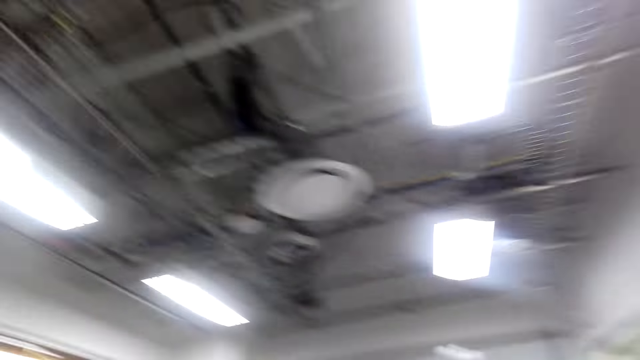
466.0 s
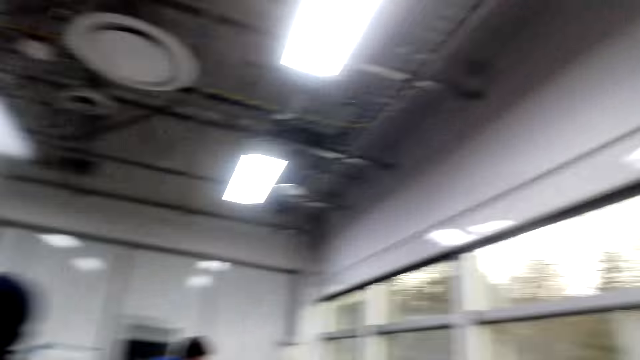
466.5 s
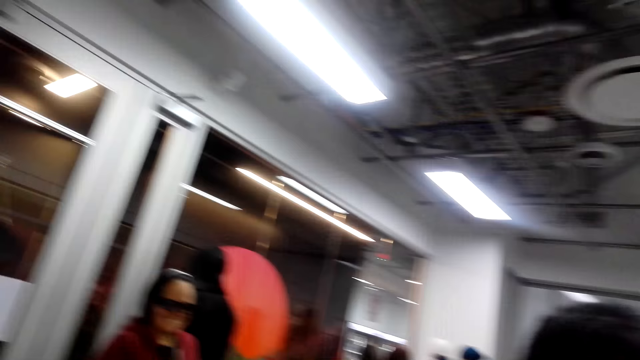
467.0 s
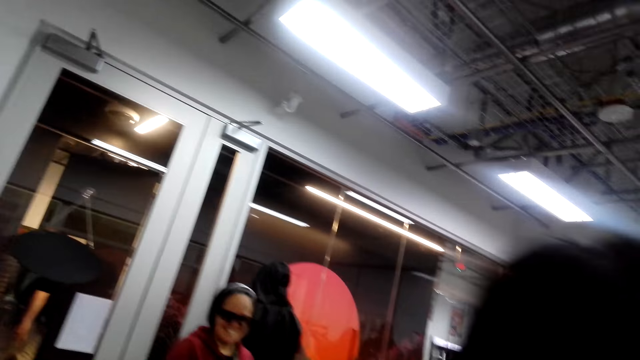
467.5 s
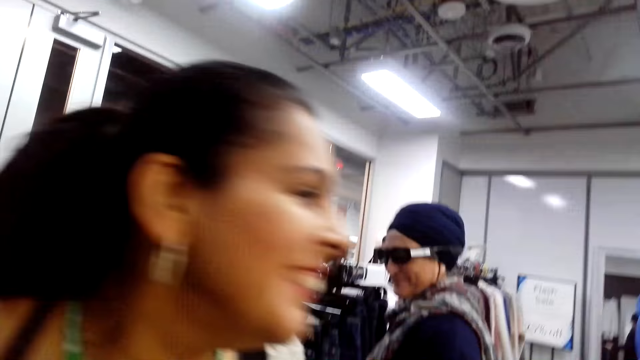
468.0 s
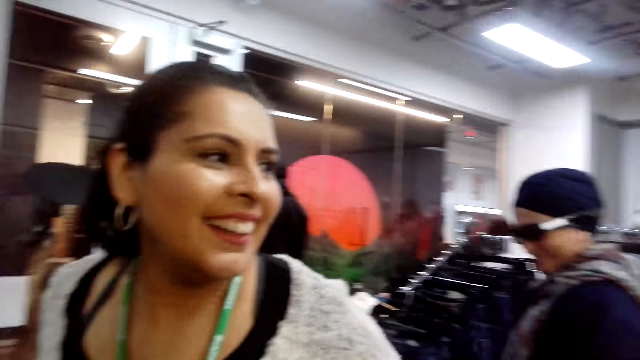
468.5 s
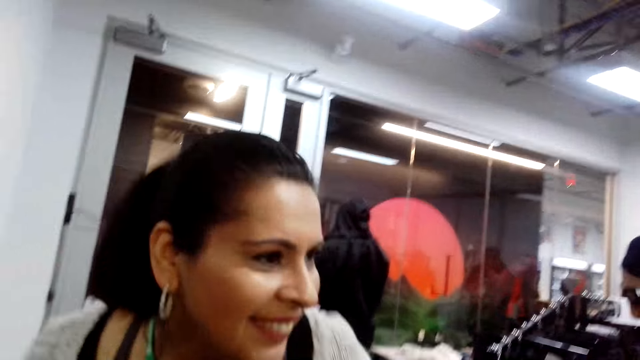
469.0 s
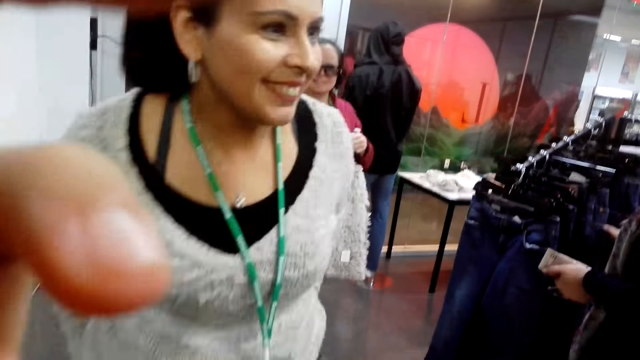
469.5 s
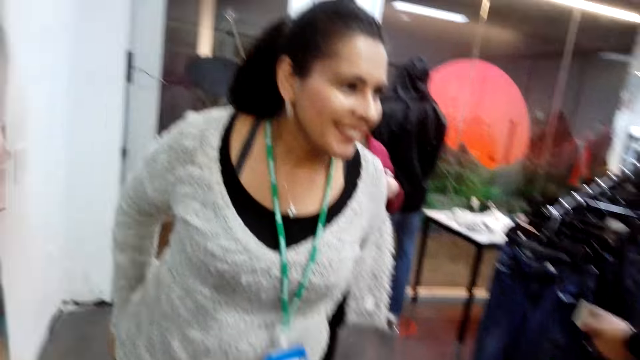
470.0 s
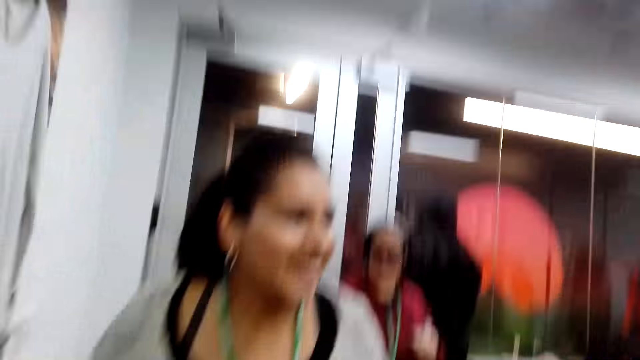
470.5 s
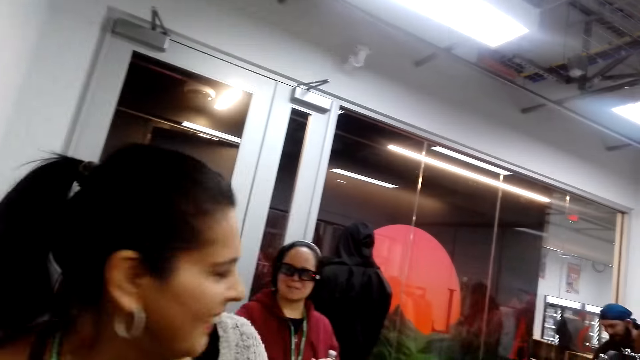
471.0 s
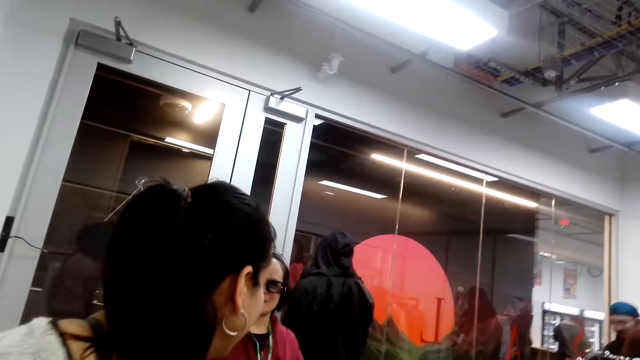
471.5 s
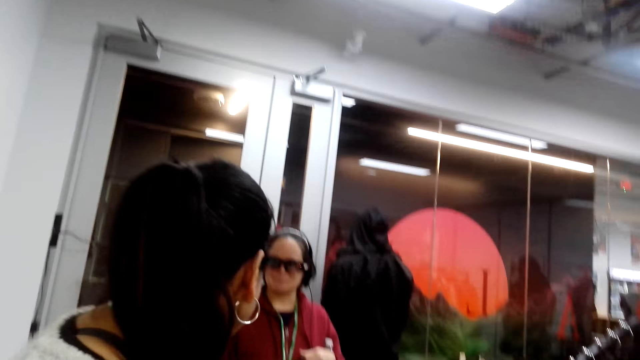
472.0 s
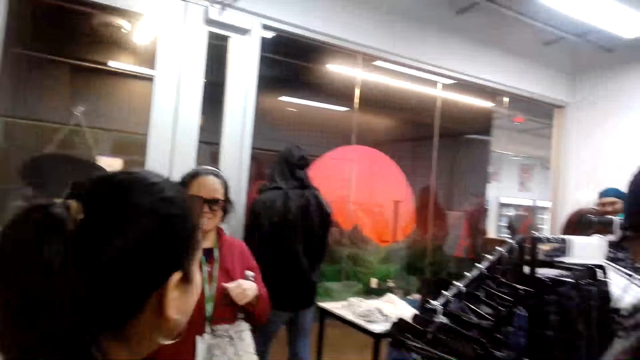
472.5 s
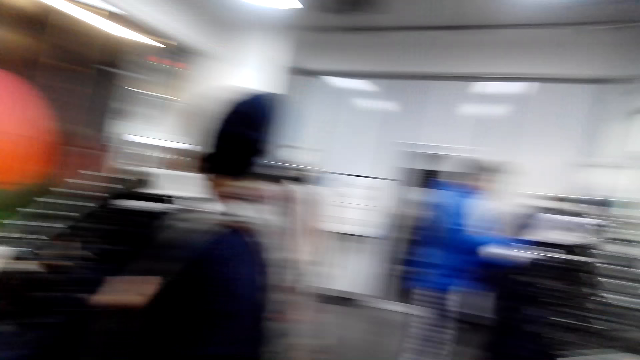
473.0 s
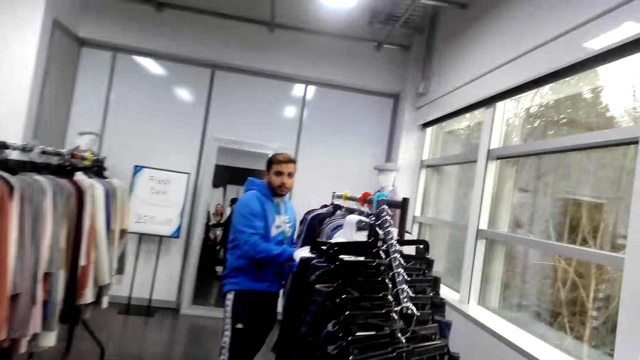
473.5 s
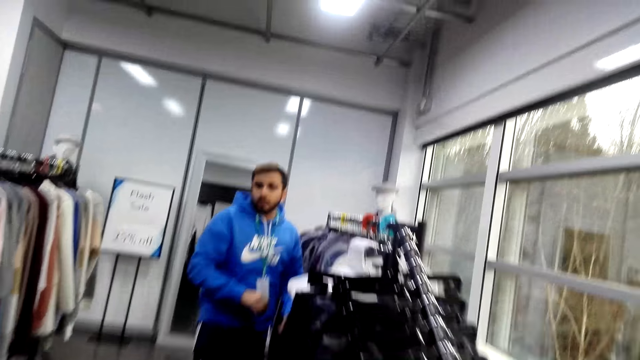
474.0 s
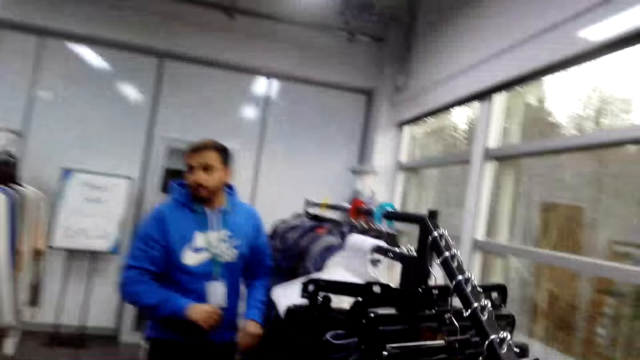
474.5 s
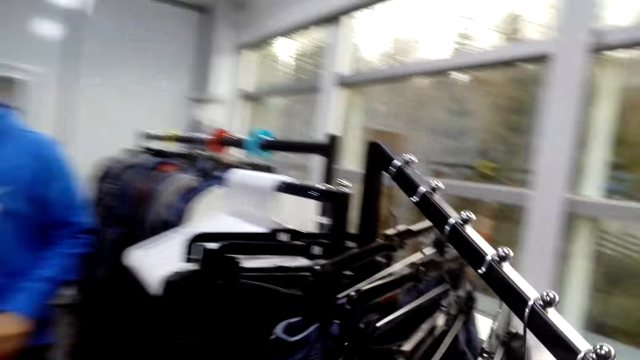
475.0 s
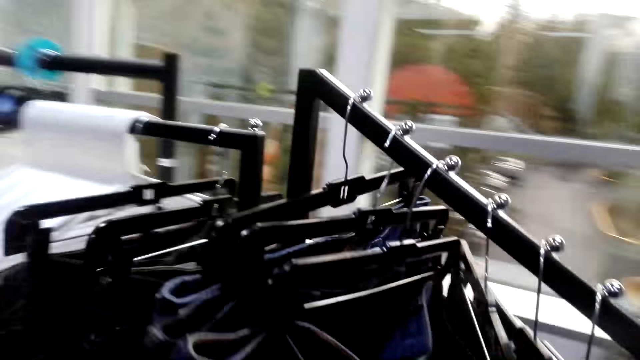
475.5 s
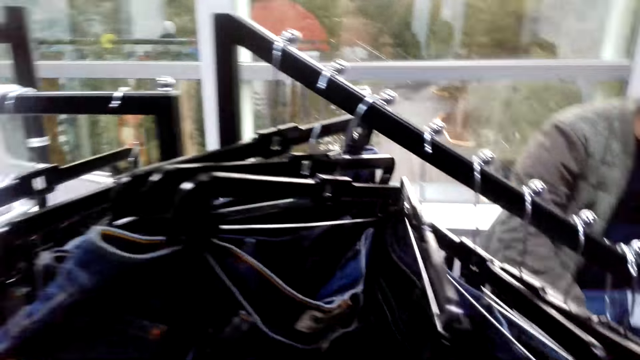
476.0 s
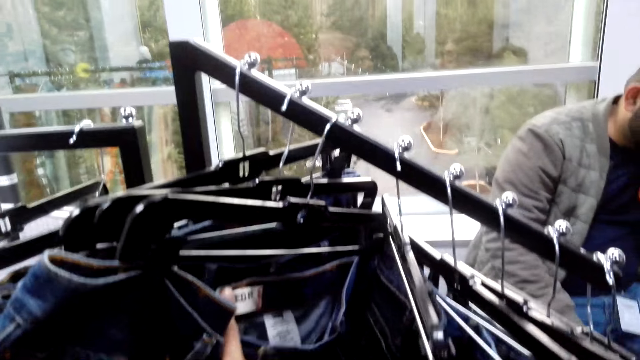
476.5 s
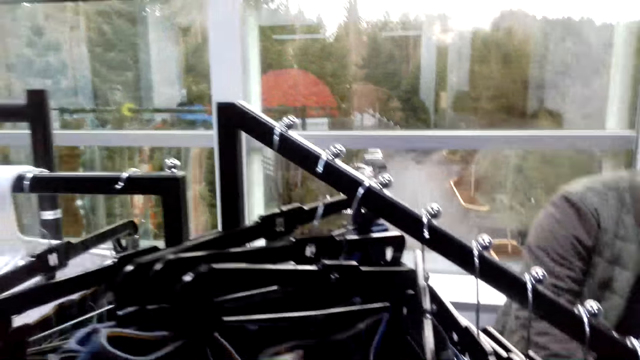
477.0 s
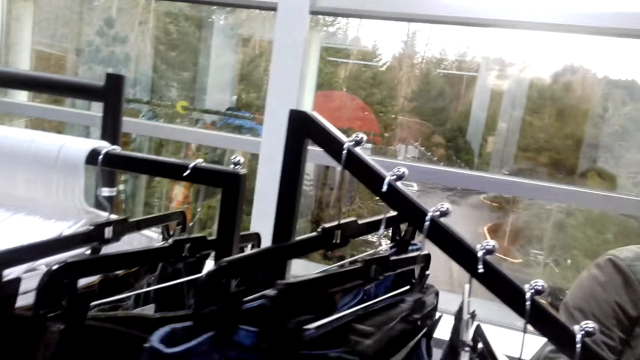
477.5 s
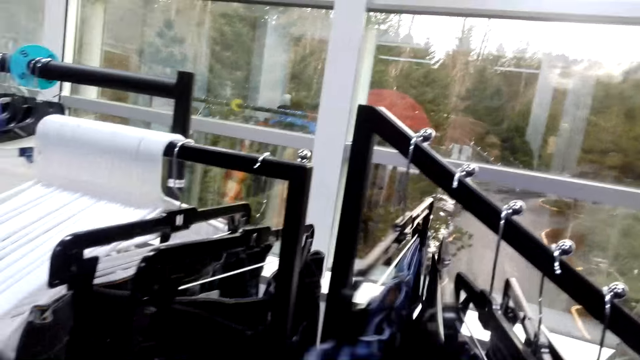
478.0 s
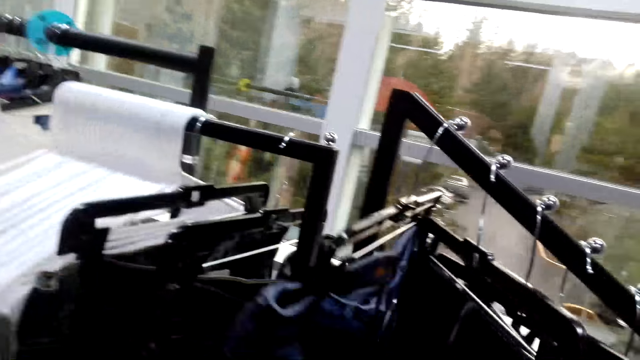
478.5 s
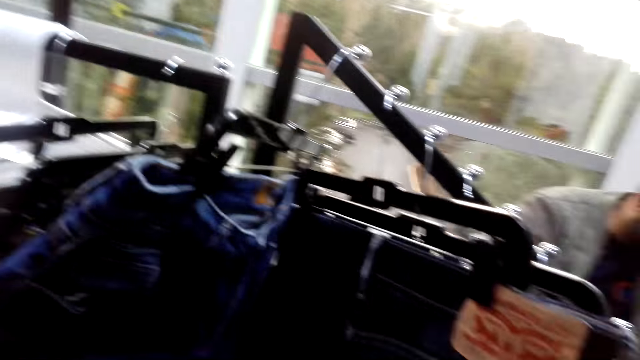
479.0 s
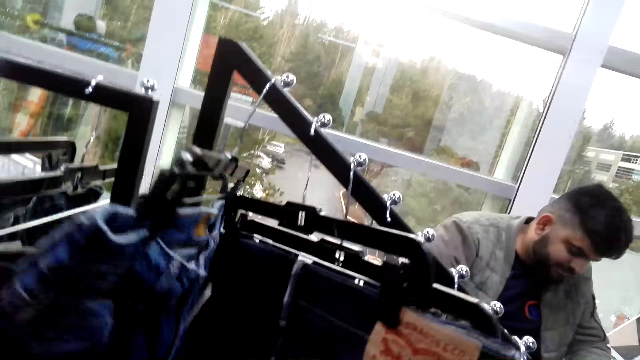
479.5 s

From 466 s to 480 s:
The camera wearer looks around. They adjust the camera. A lady looks around. A person talks to another person. The camera wearer looks around and moves around. They search for clothes. They look at the jeans trousers and touch the jeans trousers.

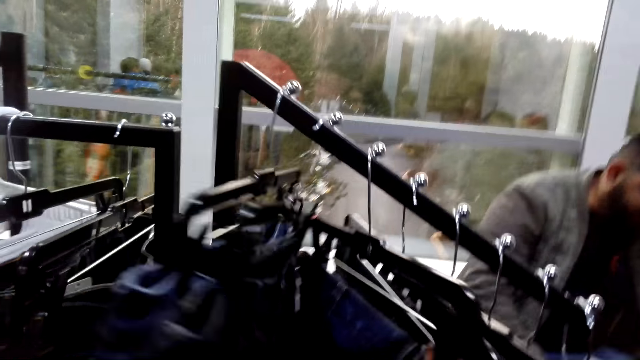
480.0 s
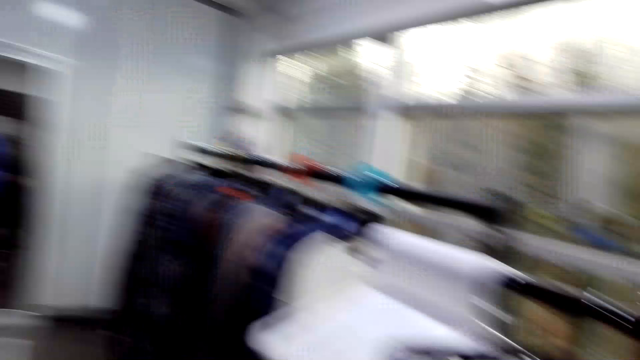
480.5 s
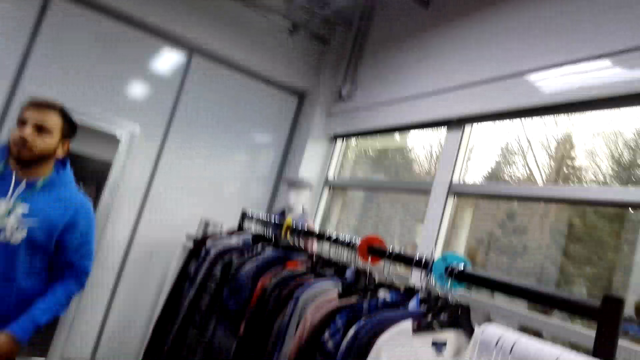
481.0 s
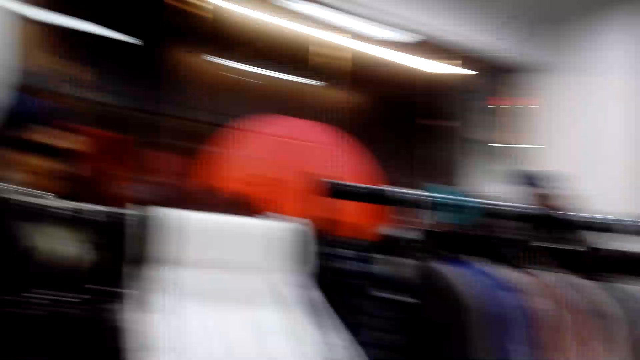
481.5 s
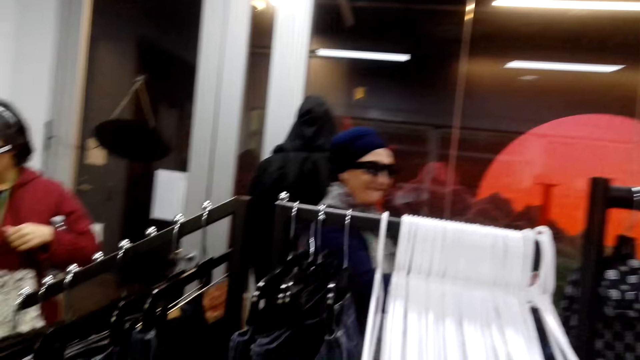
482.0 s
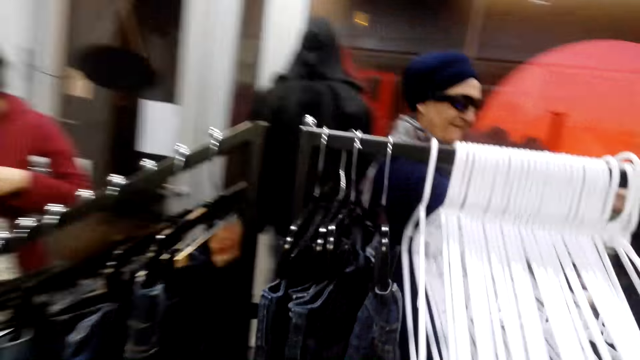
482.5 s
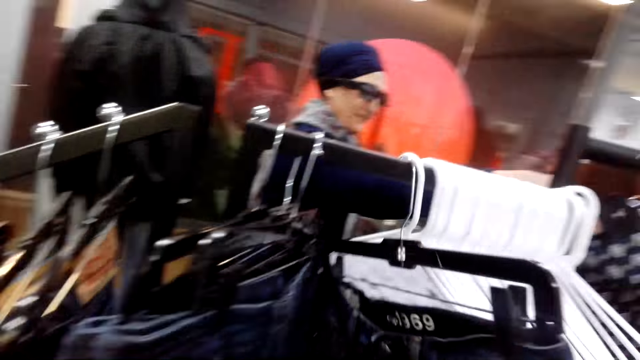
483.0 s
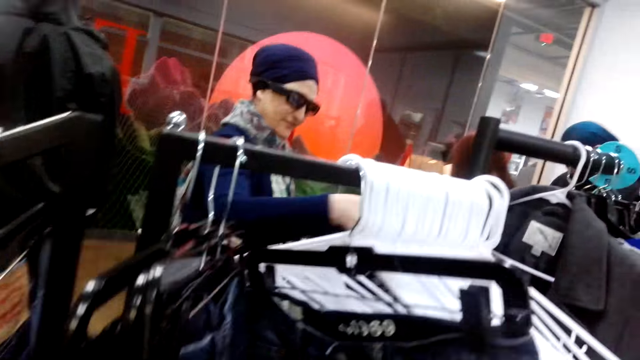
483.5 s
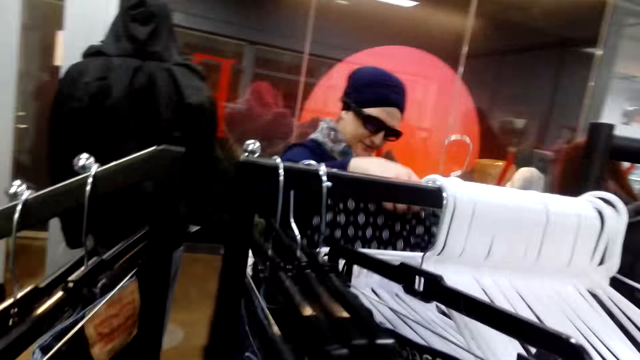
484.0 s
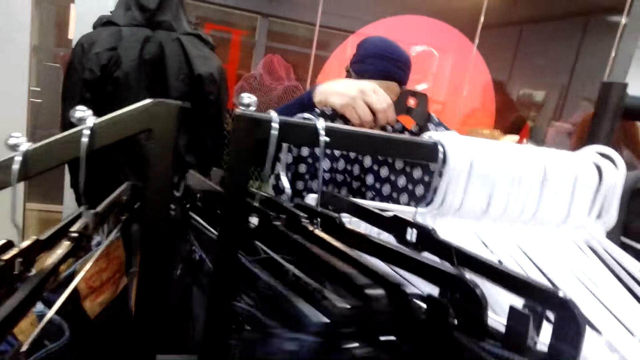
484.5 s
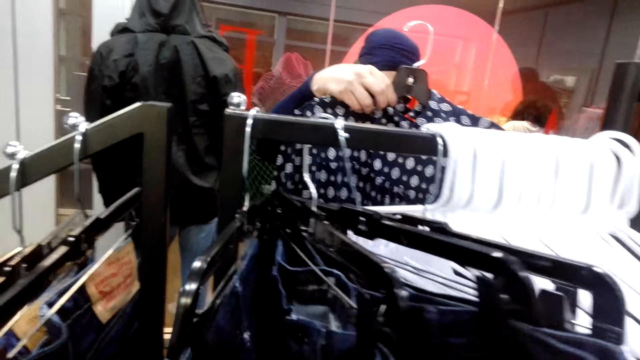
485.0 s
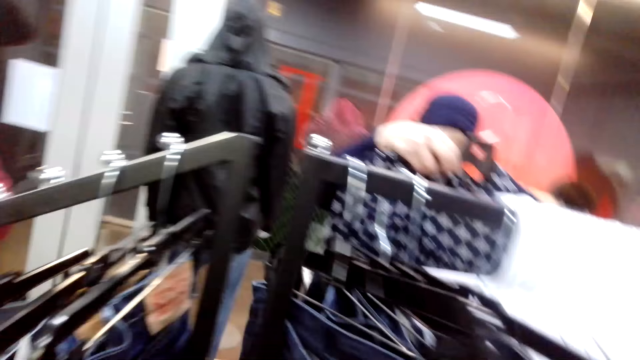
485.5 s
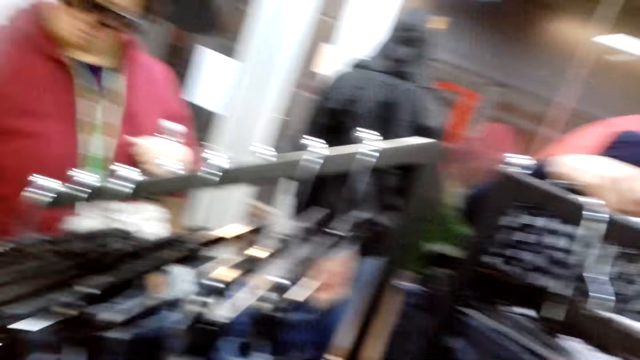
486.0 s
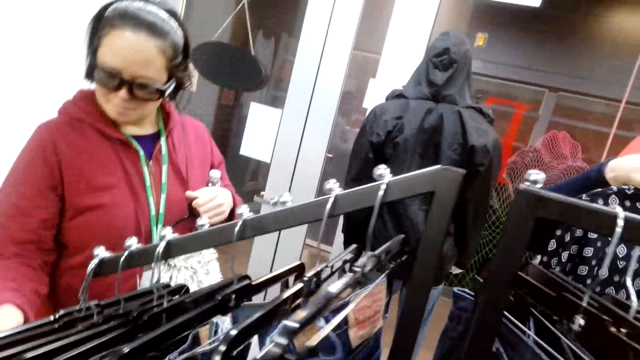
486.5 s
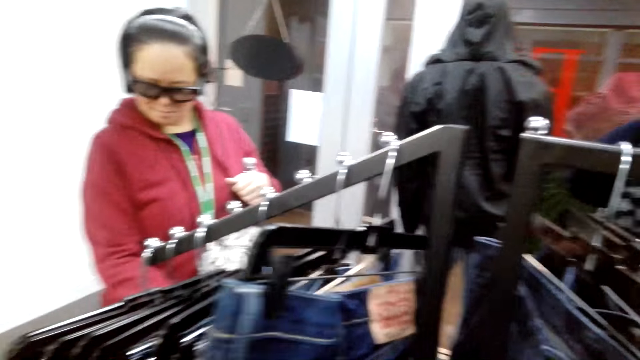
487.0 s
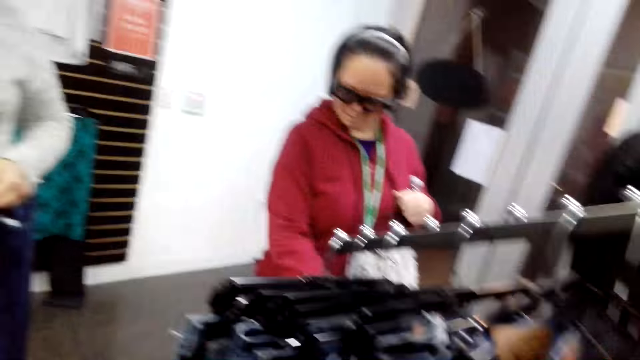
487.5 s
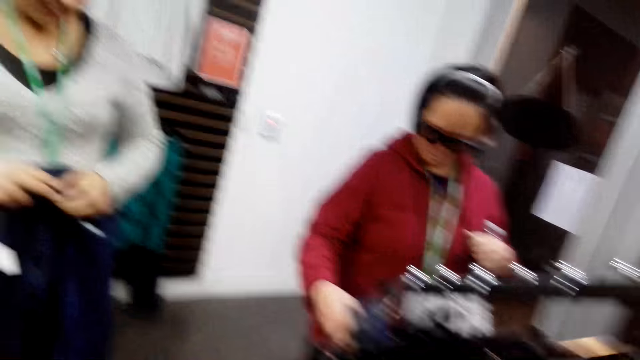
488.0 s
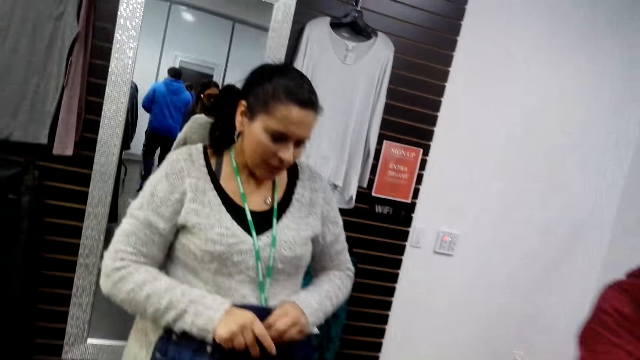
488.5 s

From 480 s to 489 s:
The camera wearer looks around and turns around. They search for clothes. They touch some jeans trousers and look at the jeans trousers. A person holds a cloth. Another person samples clothes.
